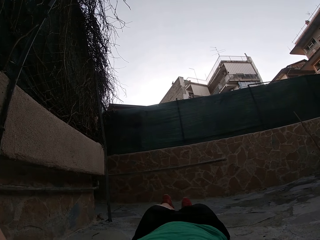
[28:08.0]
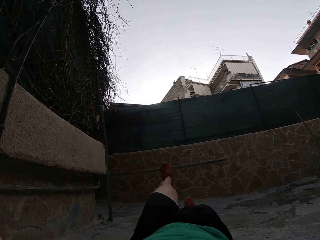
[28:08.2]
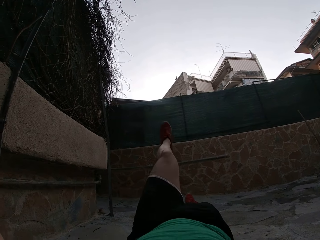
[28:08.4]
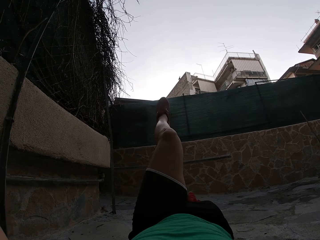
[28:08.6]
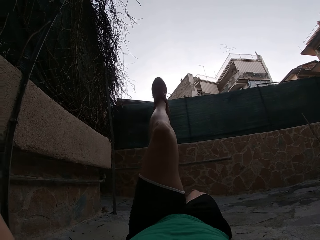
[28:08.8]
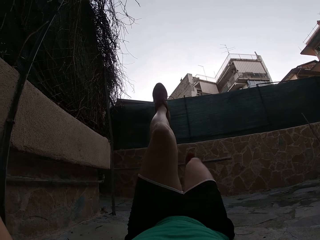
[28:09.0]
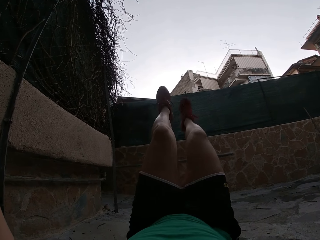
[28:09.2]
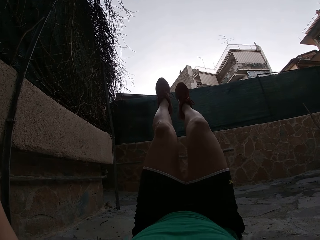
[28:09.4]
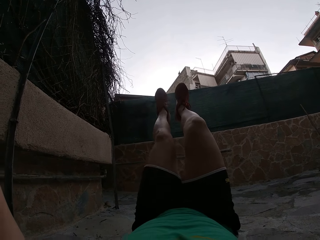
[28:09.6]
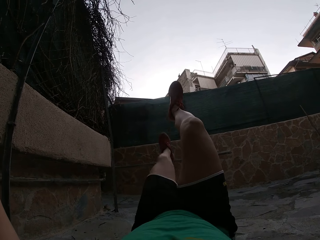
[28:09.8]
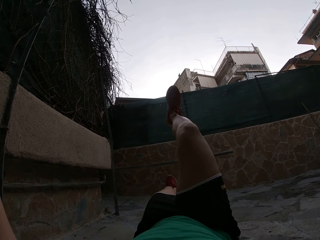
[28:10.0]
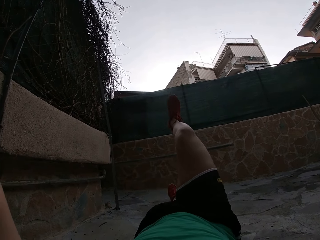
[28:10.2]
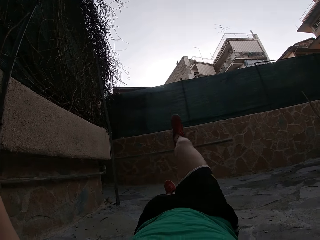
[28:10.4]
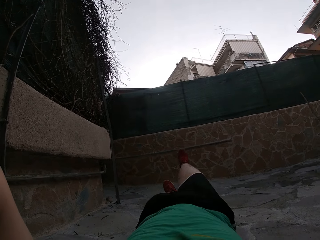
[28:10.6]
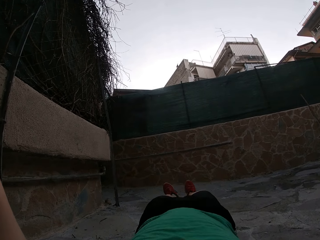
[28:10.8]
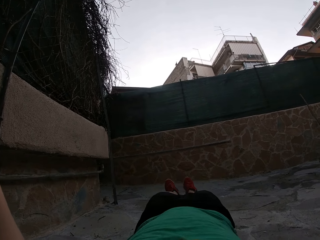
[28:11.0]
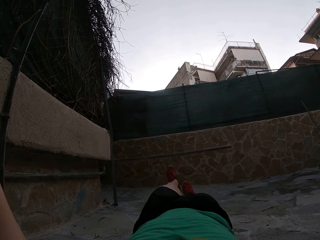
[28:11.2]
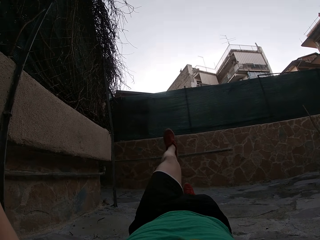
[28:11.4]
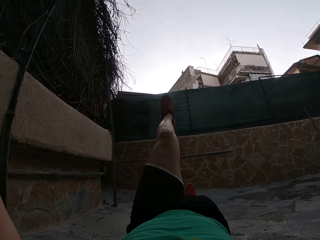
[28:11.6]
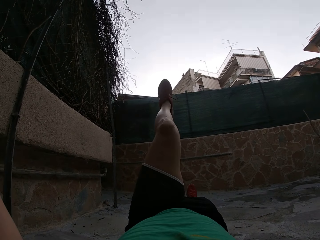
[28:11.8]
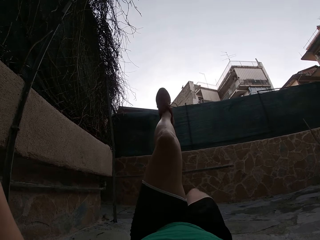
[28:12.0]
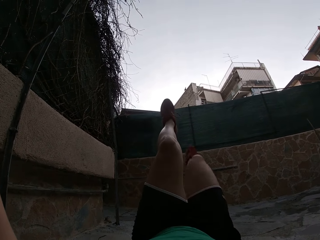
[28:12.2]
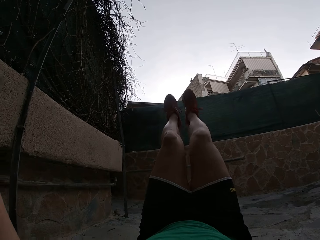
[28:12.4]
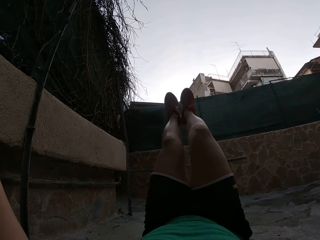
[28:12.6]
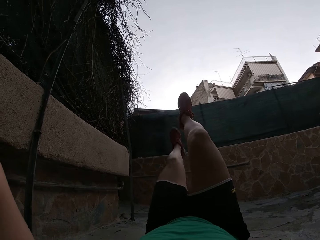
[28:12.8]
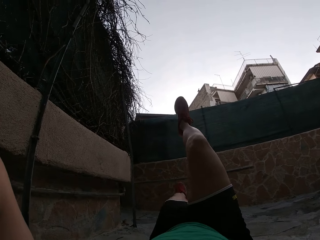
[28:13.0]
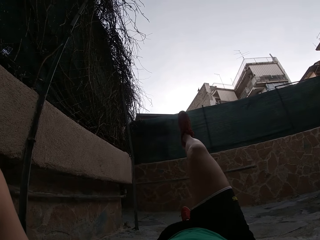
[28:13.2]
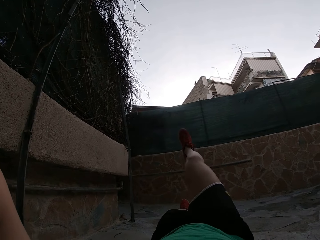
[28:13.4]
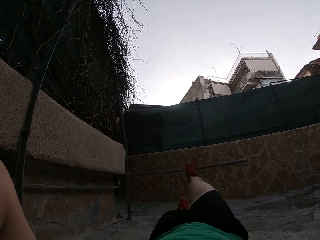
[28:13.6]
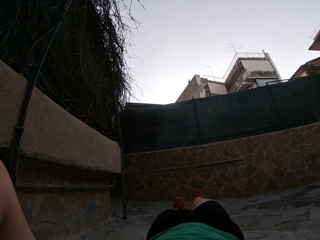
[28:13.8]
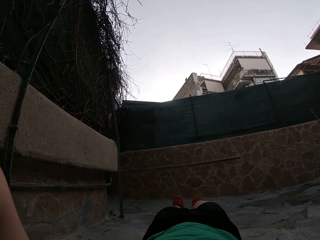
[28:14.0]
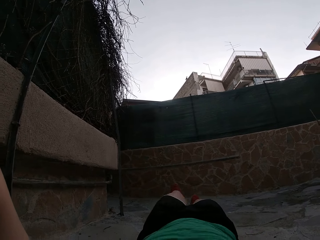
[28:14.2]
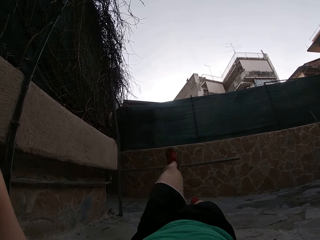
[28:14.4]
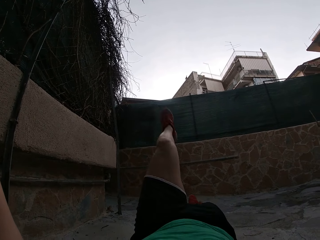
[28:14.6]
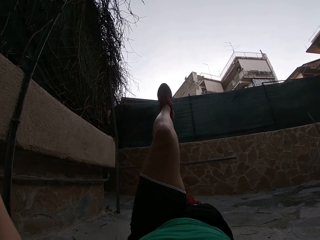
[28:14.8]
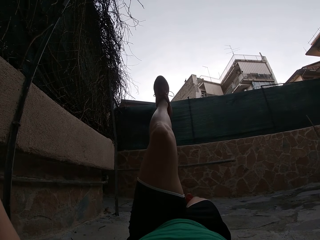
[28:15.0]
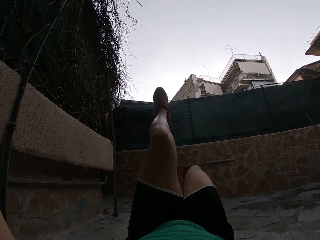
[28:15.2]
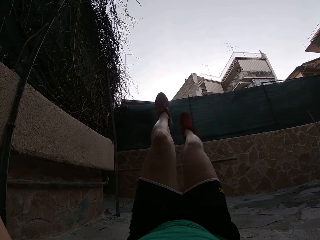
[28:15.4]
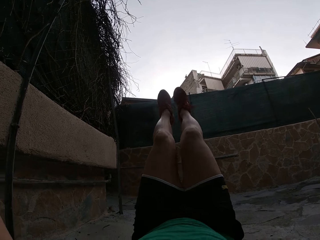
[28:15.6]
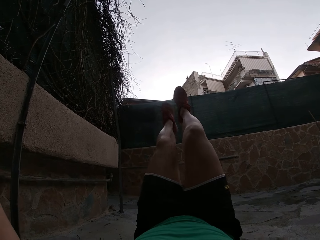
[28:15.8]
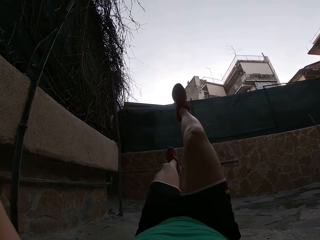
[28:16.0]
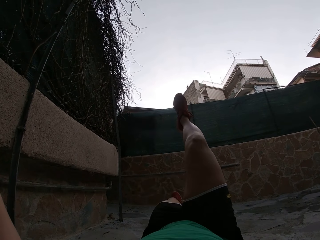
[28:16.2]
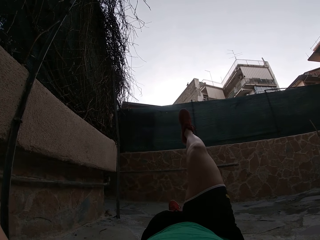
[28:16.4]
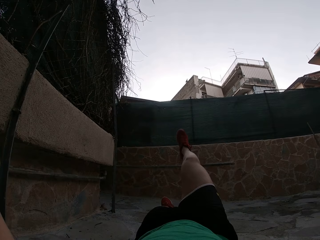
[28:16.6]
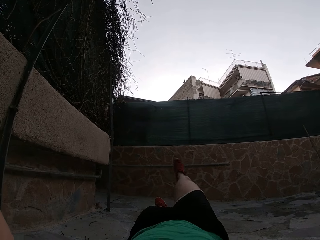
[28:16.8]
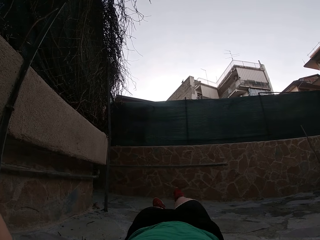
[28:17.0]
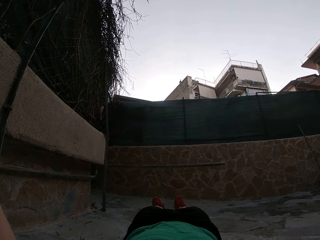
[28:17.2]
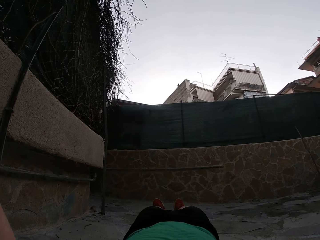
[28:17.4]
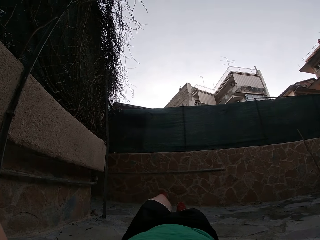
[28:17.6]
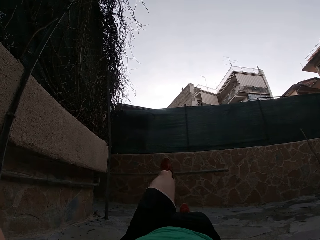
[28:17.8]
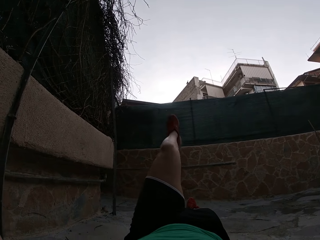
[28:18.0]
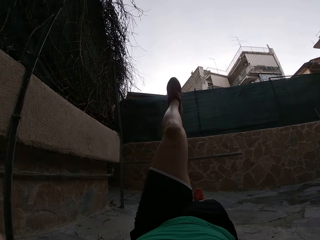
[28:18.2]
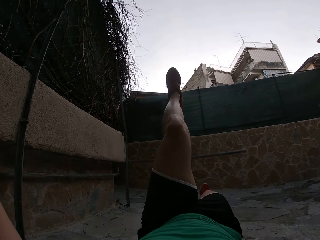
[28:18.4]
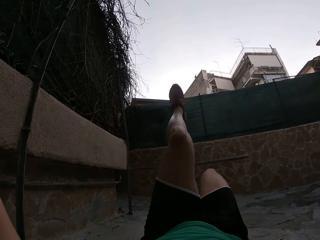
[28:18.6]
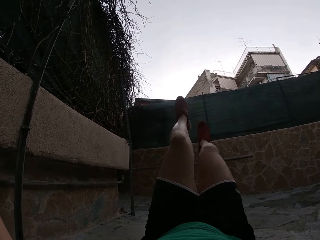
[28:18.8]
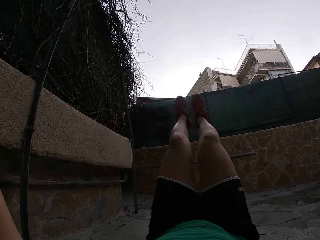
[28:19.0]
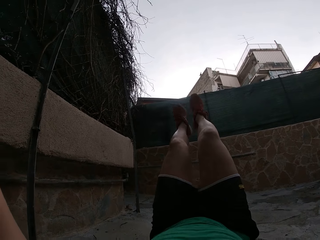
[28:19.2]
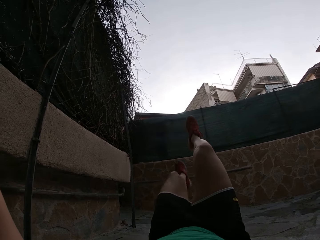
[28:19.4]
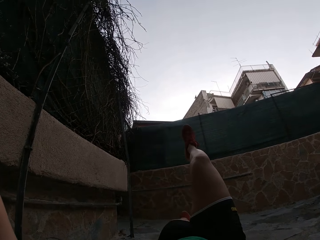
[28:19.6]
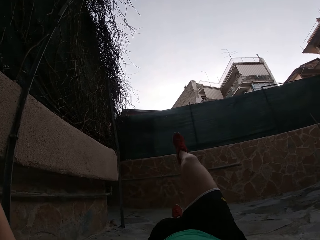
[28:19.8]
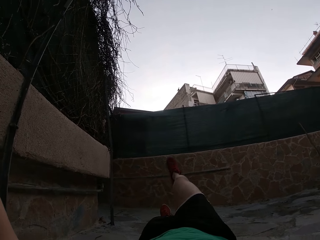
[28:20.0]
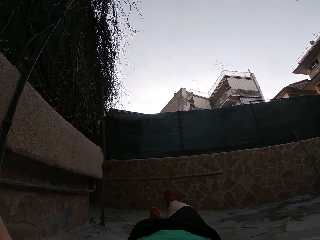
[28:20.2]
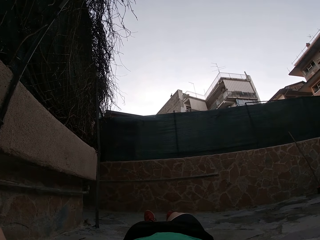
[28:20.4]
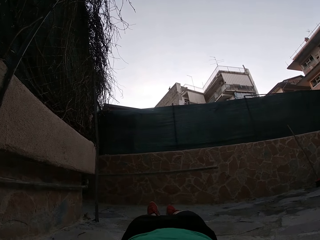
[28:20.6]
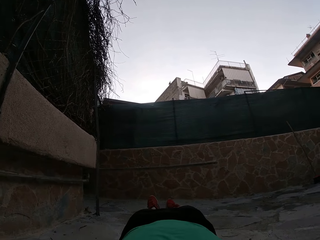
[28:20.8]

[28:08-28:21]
The camera wearer lifts the leg. They lift the leg again. They put the legs down. They lift the legs. They put the legs down. They lift the leg. They lift the leg again. They put the legs down. They lift the leg. They lift the leg again. They put the legs down.

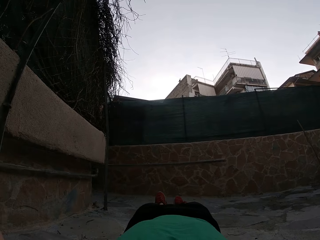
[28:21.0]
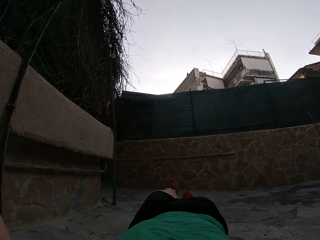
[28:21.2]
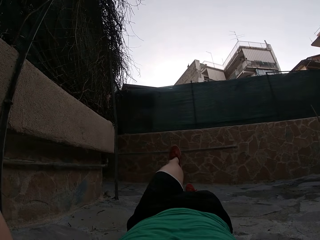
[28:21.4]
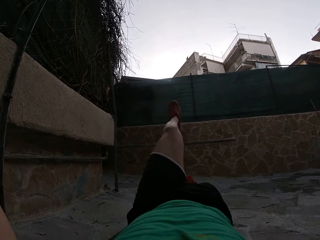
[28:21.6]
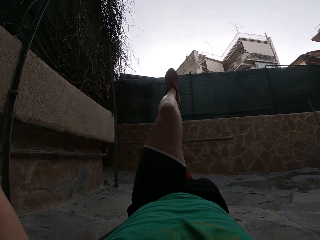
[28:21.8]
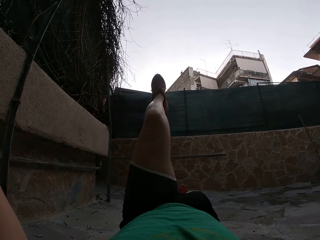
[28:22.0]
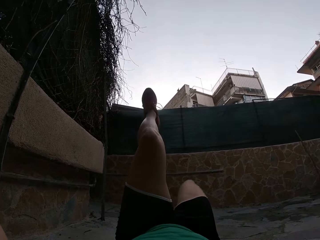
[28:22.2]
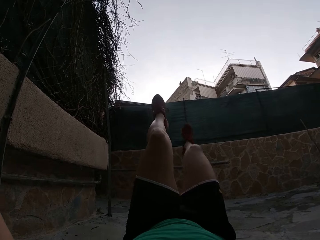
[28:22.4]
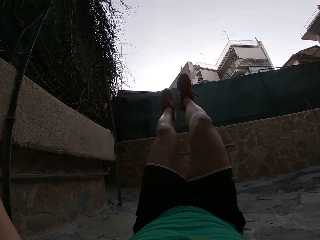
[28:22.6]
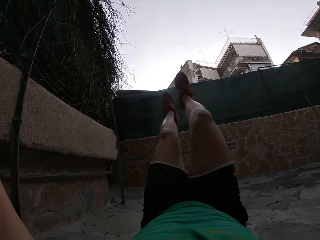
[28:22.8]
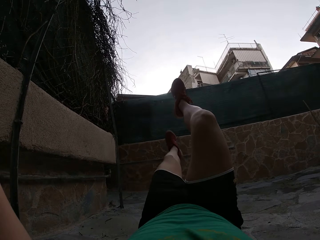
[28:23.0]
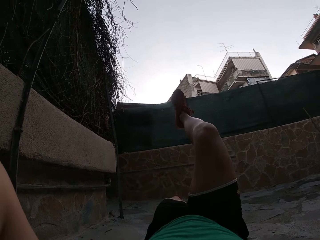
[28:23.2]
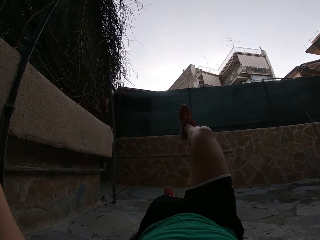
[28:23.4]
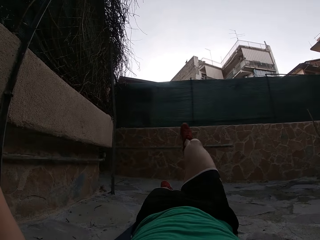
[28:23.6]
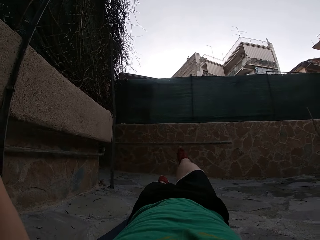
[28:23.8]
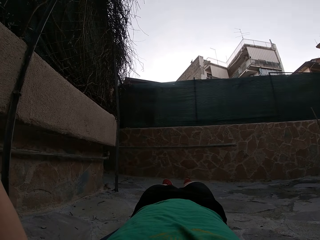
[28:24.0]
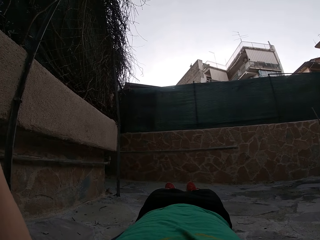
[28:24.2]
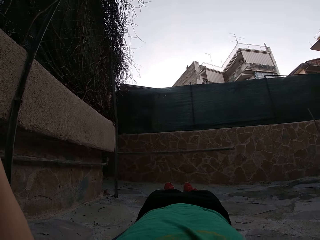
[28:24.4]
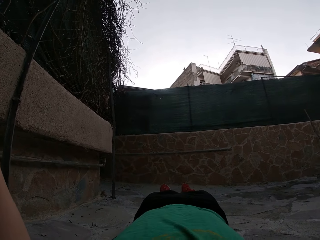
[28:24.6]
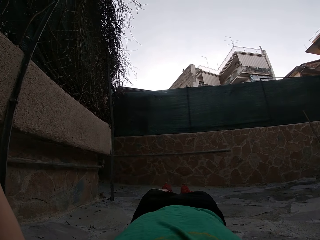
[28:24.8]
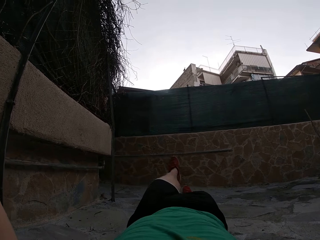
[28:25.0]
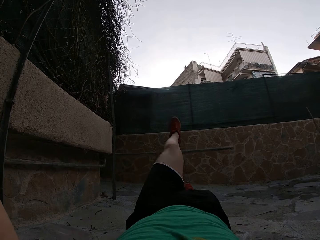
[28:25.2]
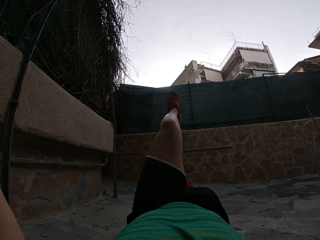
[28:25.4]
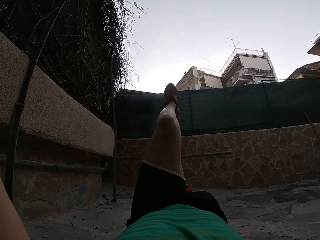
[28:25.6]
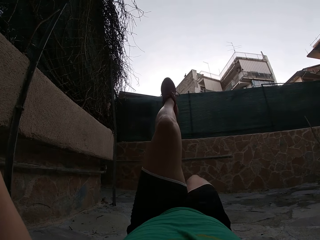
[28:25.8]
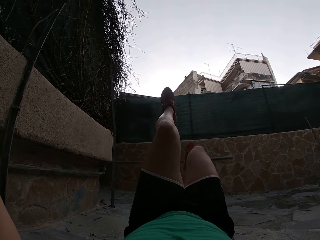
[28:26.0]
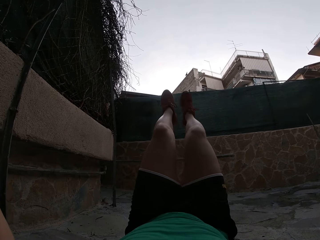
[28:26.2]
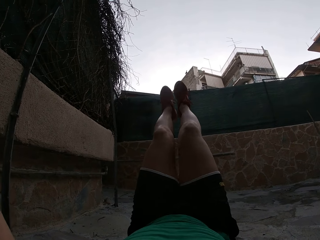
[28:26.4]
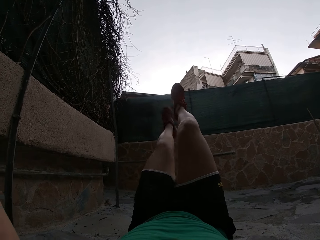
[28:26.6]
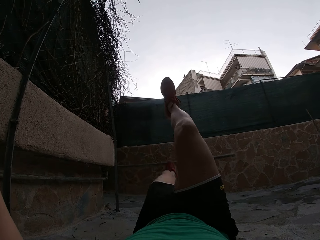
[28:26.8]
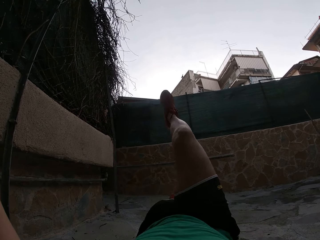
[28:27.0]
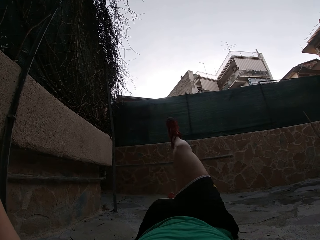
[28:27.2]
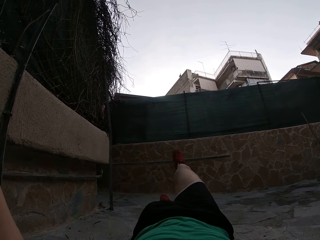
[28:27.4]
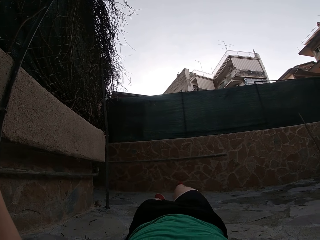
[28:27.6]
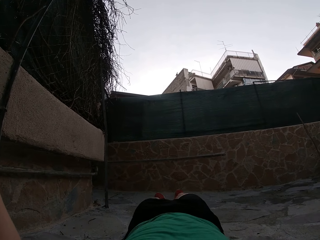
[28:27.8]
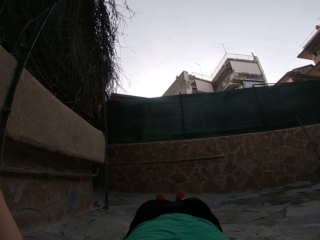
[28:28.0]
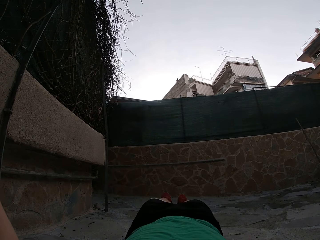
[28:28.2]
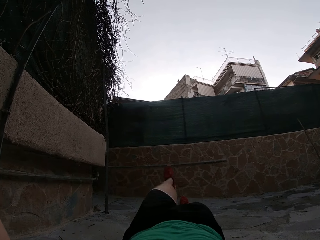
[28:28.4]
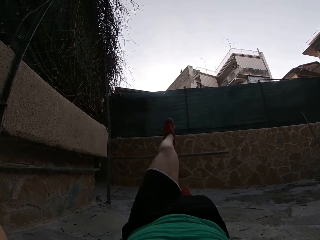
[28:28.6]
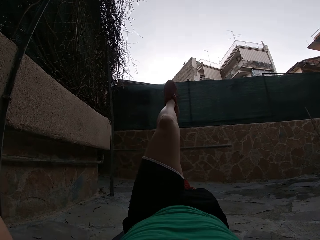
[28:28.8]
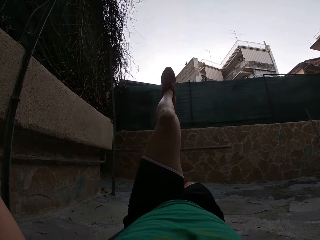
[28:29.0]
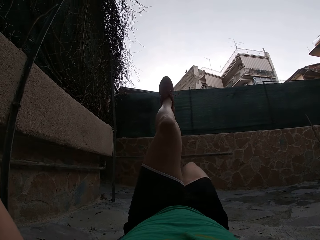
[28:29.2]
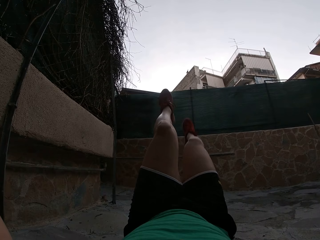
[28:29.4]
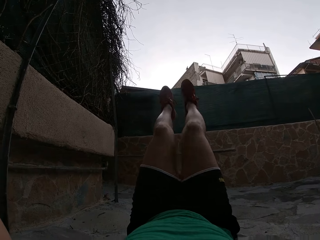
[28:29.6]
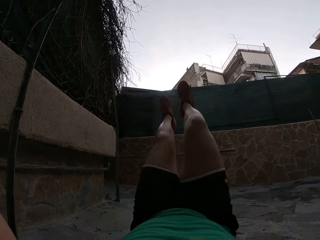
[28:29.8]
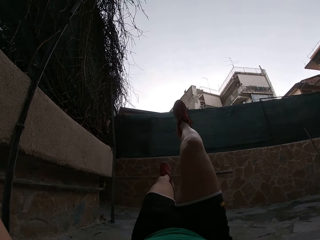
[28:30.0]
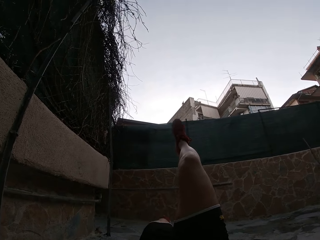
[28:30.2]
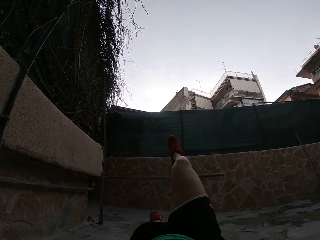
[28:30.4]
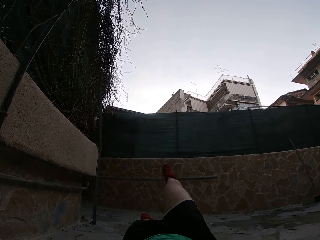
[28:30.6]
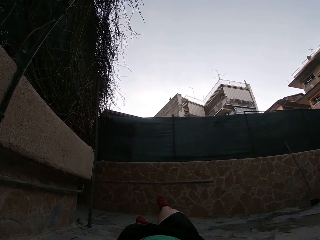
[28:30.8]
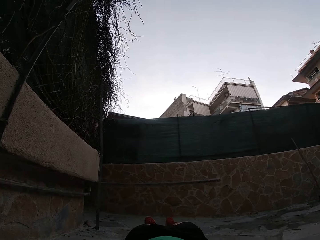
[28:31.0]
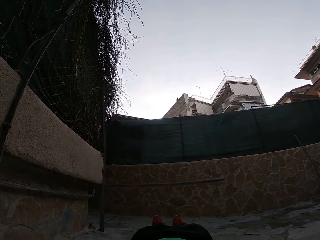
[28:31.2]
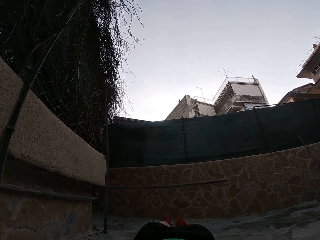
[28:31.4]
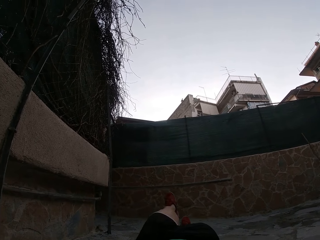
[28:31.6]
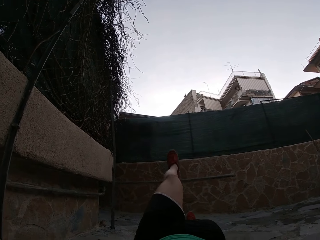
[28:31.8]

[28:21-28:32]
The camera wearer lifts the leg. They lift the leg again. They put the legs down. They lift the leg. They lift the leg again. They put the legs down. They lift the leg. They lift the leg again. They put the legs down. They lift the leg.
